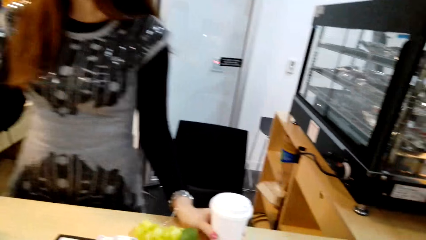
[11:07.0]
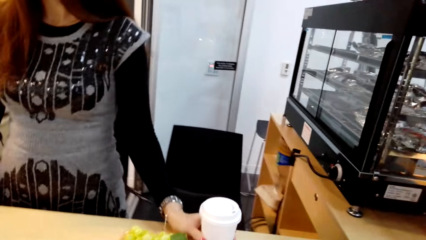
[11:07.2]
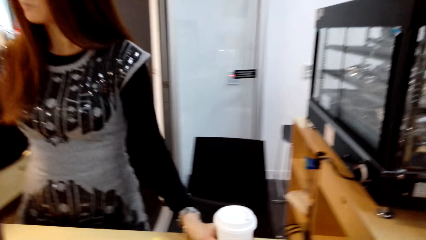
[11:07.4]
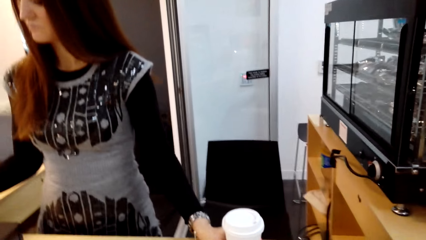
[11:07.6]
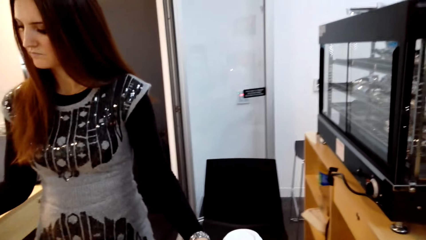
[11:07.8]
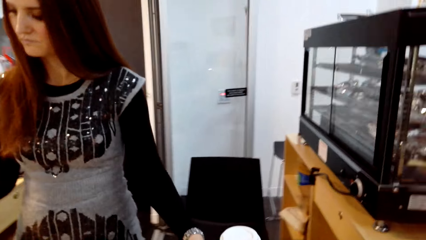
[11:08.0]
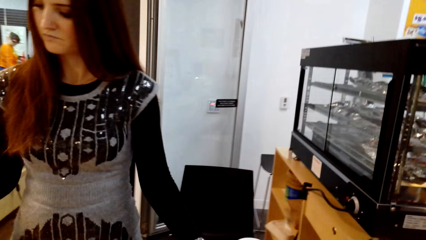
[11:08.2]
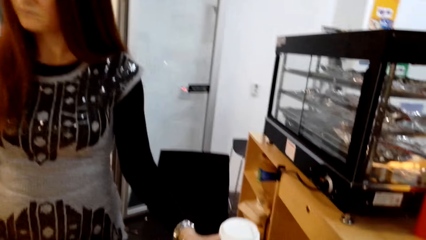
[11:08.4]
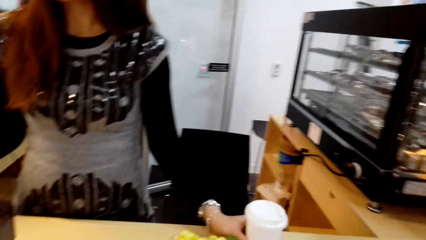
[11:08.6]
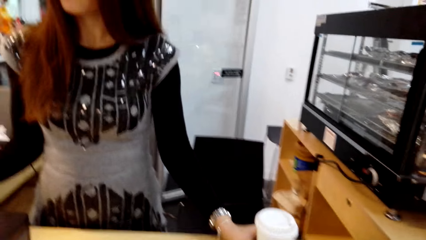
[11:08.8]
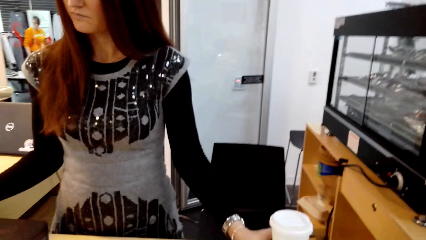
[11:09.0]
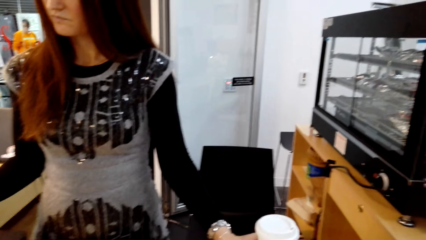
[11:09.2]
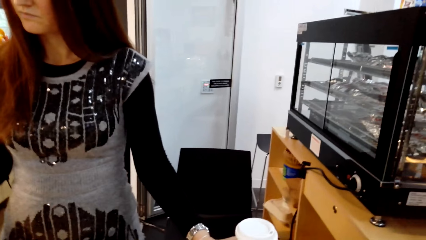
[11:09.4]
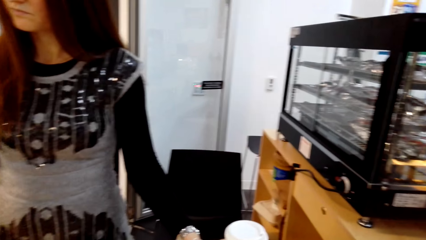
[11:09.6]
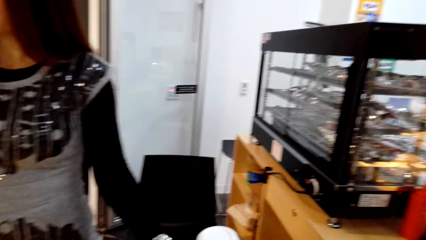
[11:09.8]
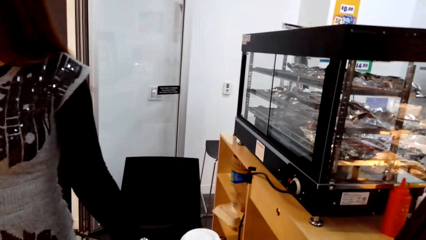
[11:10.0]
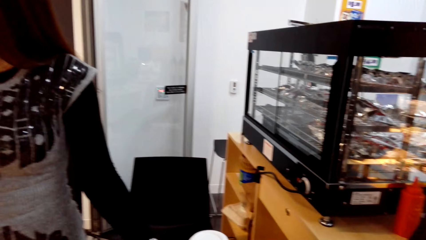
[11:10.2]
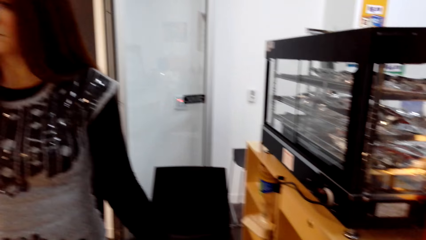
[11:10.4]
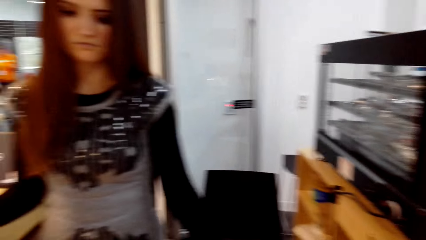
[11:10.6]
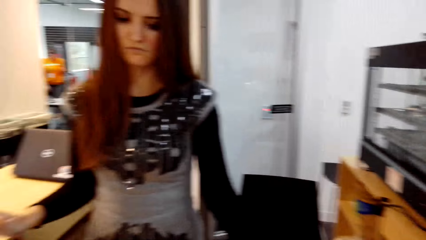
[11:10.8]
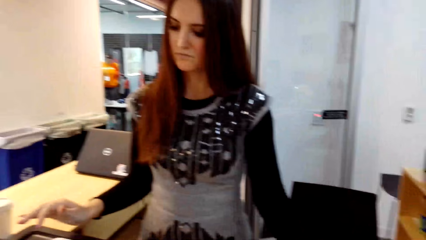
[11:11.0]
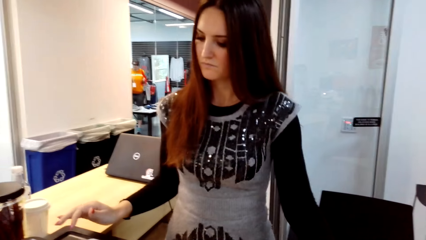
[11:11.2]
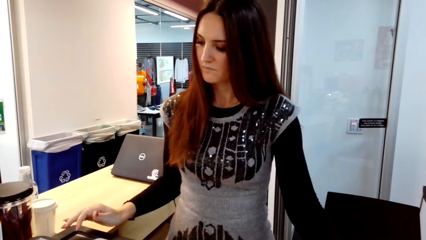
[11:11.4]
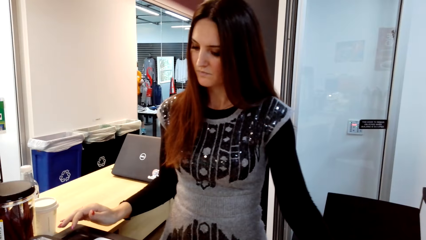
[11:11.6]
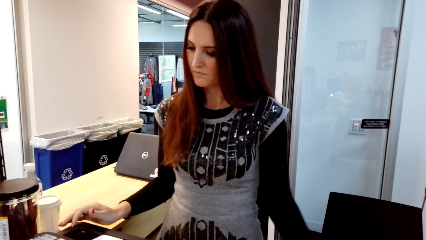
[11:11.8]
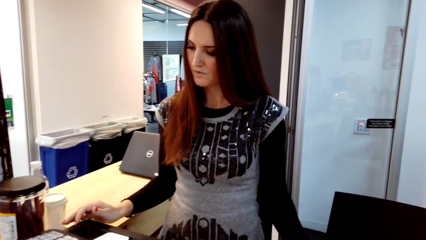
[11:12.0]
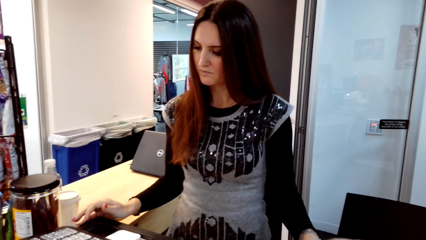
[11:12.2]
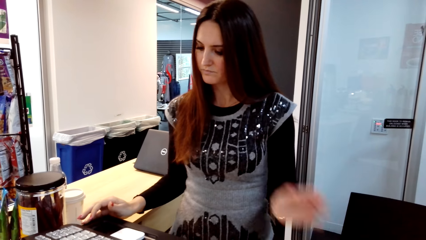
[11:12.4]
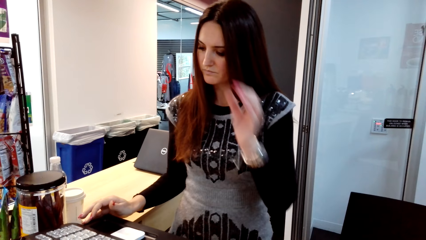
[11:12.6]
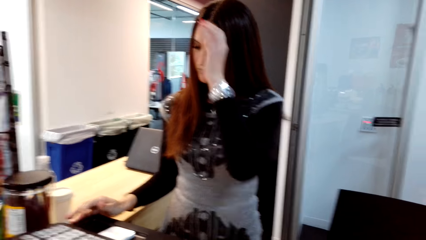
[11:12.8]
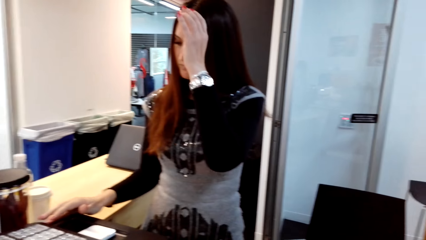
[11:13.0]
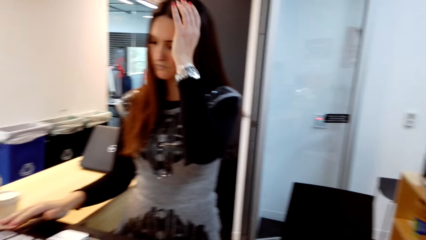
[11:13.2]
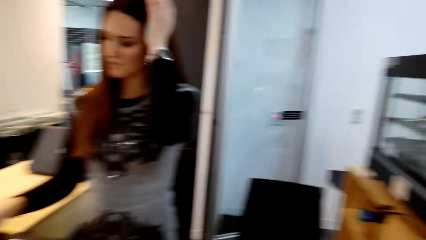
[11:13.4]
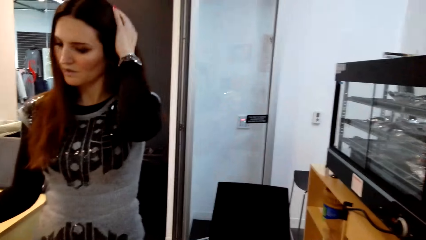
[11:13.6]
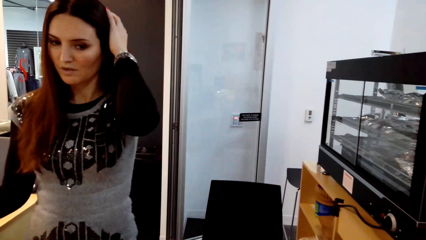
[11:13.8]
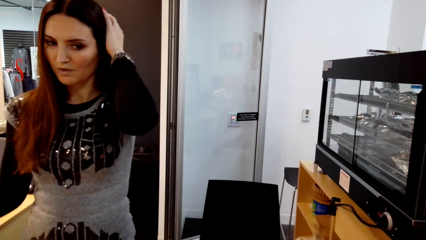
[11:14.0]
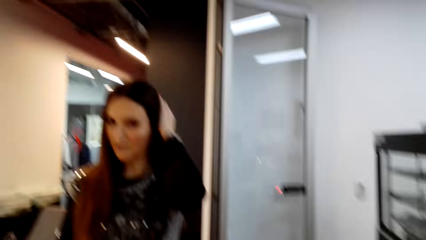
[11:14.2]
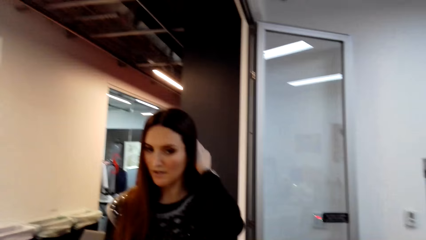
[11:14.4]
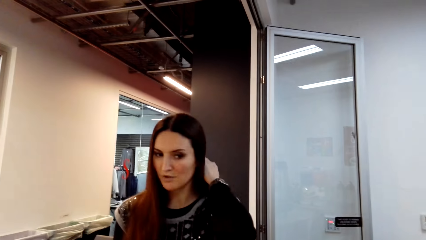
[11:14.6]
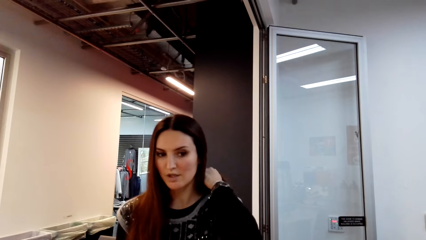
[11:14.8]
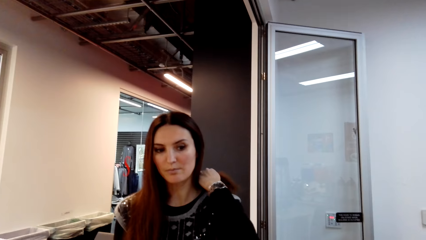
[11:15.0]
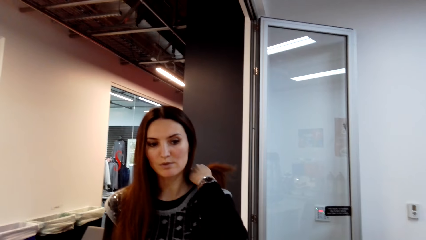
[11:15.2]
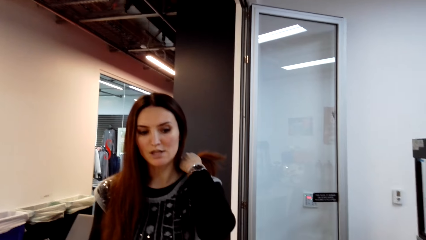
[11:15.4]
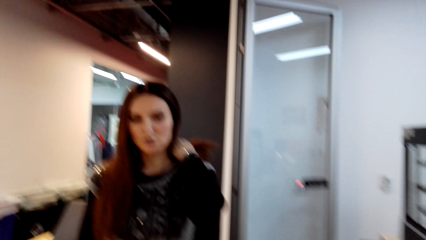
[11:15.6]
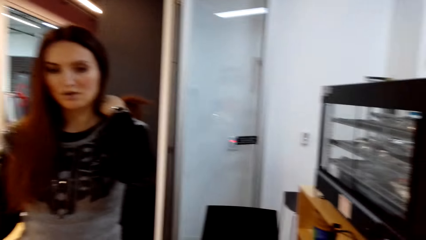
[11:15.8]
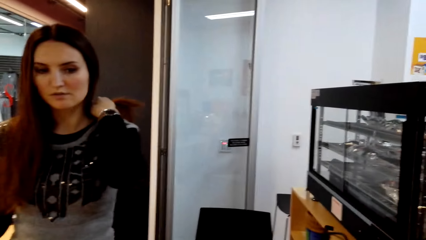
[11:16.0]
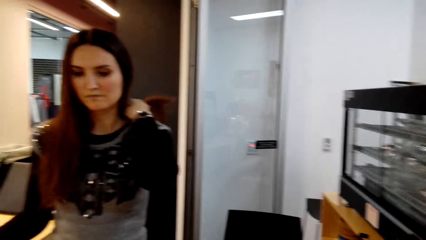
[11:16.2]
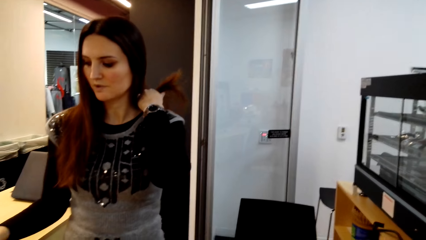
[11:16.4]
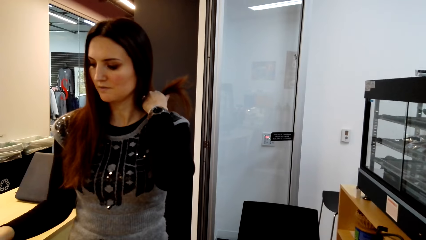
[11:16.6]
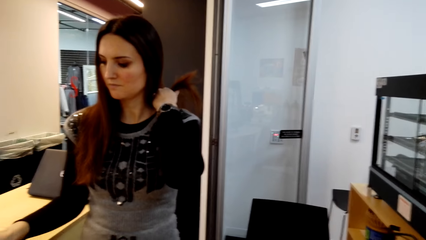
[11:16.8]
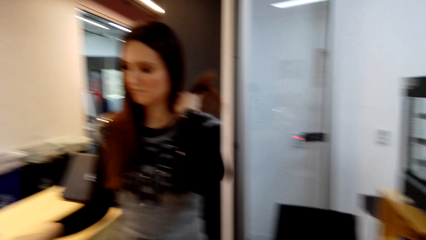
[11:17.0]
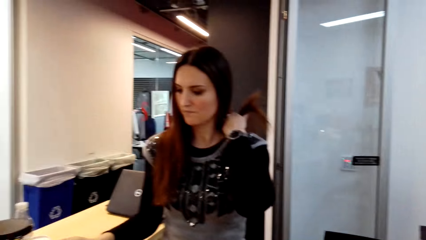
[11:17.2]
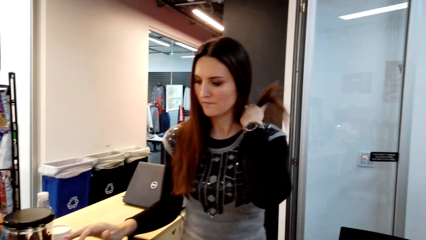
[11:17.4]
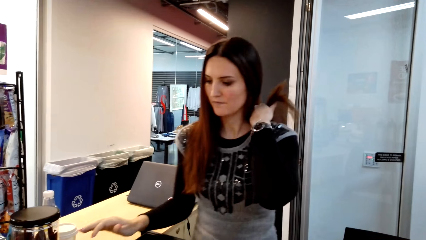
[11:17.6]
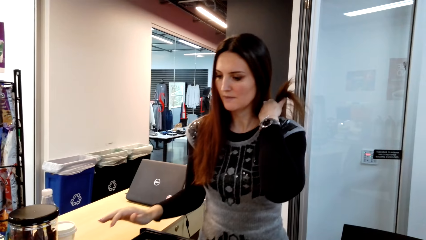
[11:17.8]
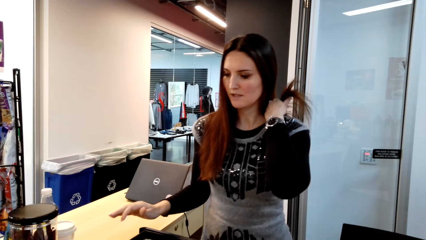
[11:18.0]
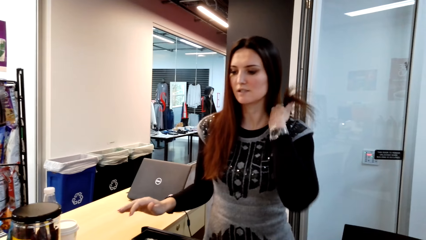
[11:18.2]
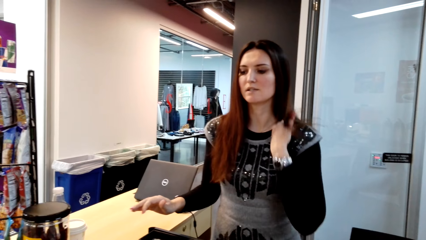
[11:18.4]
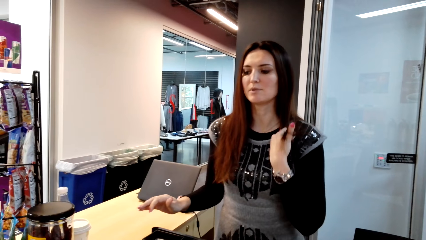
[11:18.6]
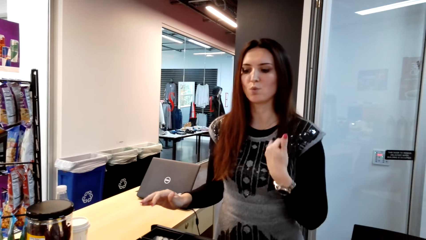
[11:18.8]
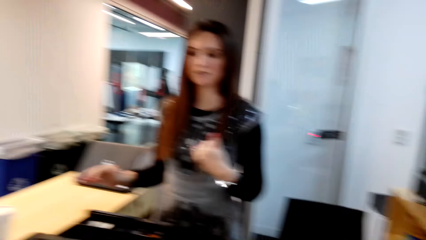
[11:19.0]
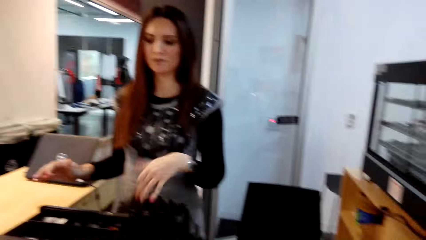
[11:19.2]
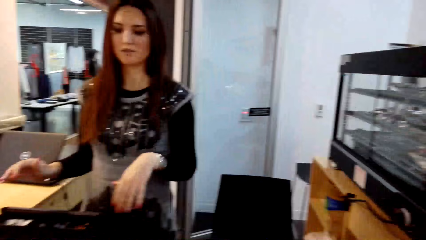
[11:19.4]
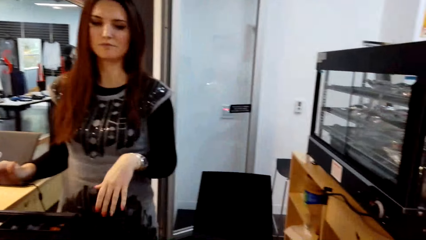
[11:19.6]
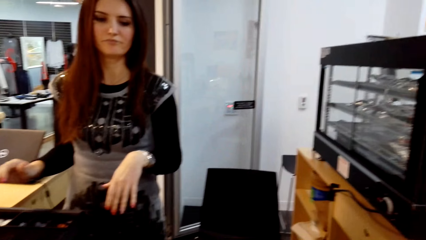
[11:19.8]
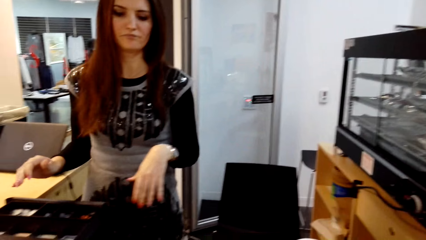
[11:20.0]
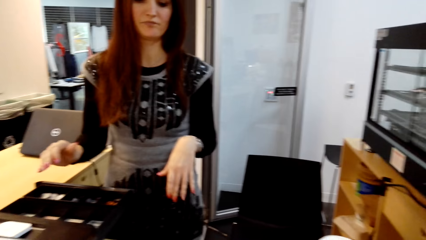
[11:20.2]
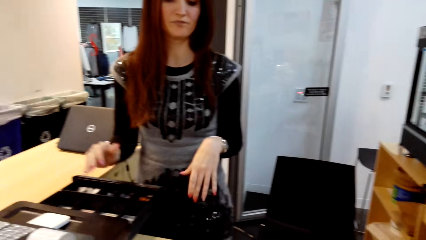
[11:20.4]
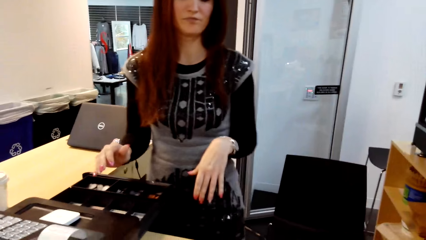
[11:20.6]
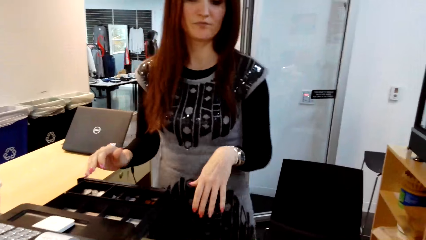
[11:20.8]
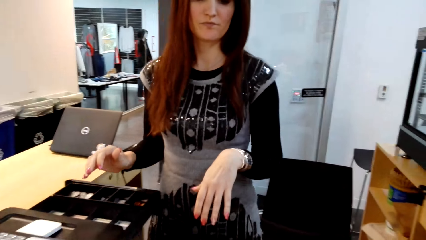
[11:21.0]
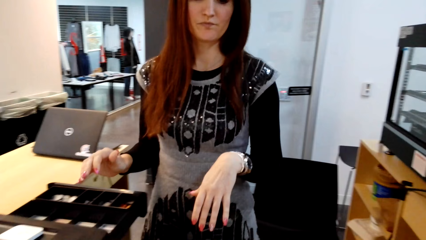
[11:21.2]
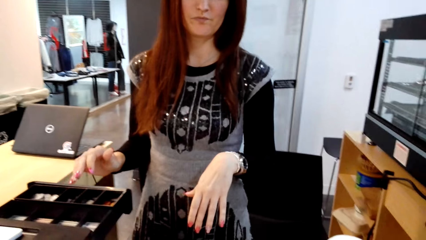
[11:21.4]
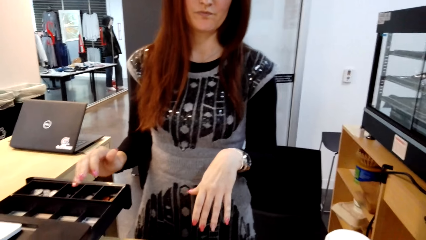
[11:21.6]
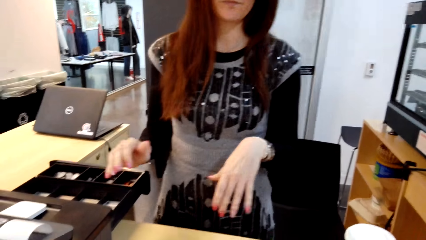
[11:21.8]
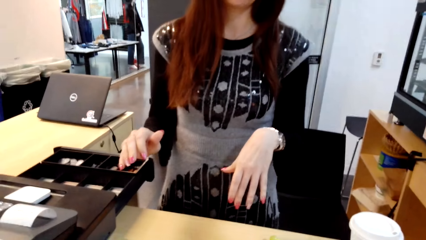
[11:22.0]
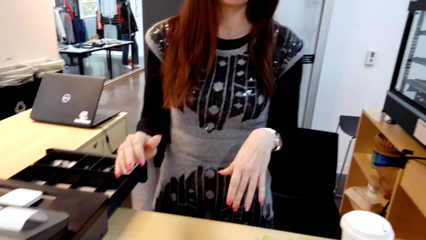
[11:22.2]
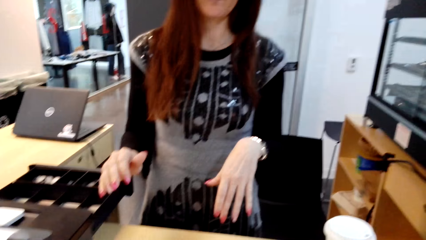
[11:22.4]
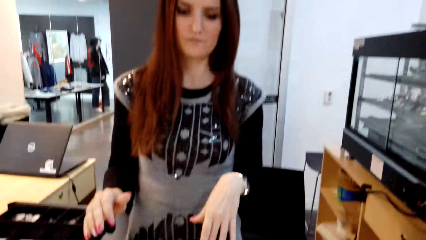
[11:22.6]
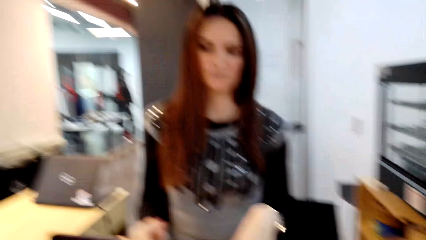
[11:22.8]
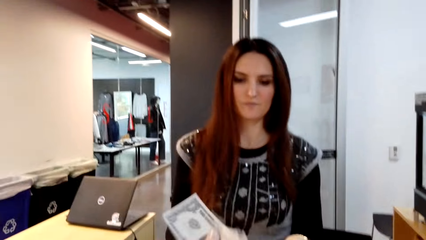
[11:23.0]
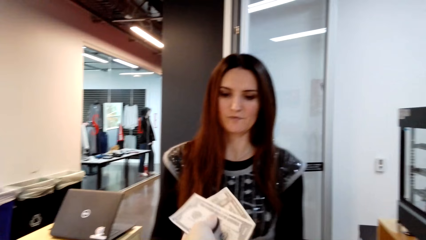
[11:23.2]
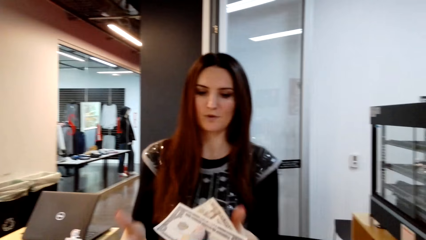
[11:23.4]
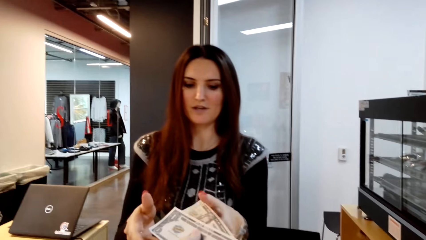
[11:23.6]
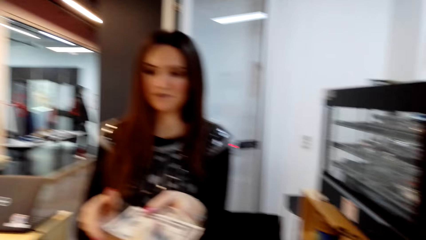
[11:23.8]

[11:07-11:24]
A man calculates the prices of the items.
